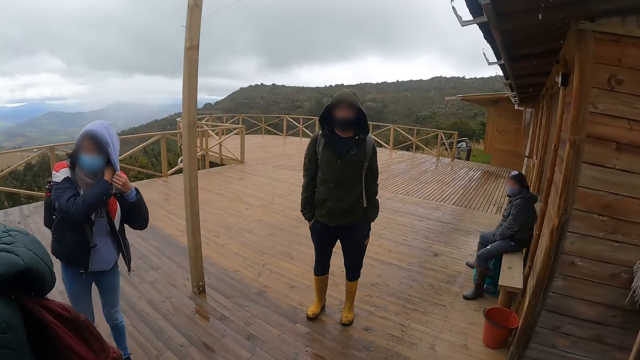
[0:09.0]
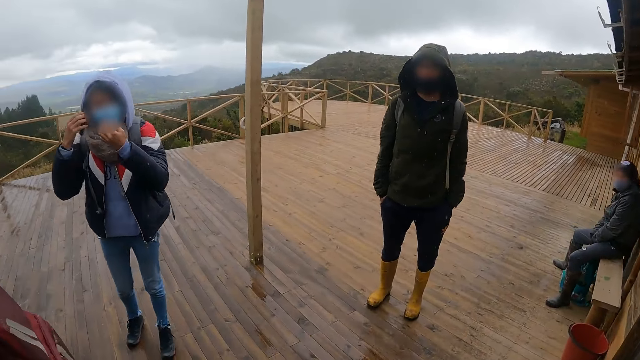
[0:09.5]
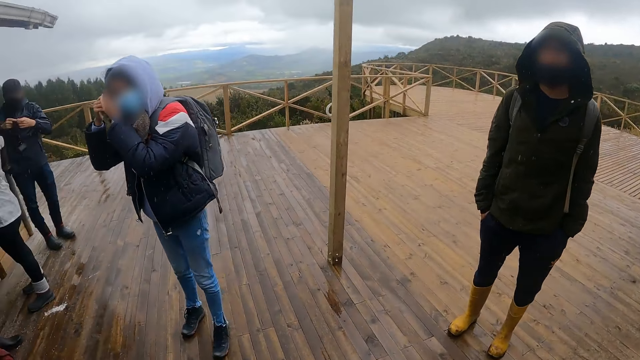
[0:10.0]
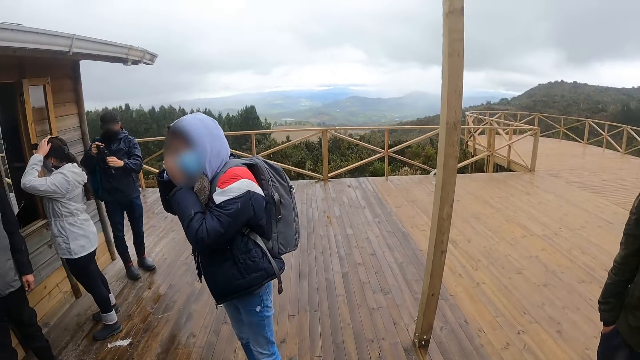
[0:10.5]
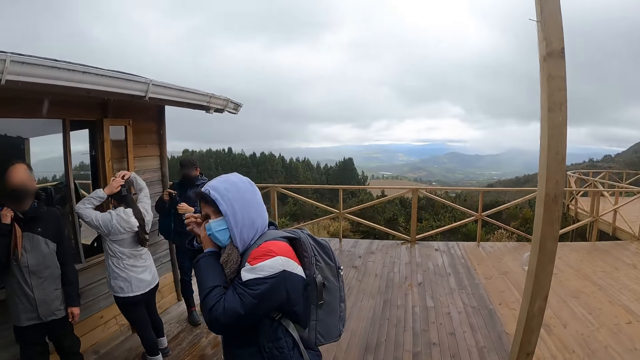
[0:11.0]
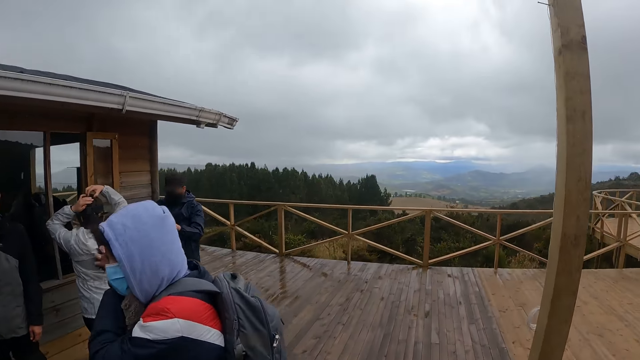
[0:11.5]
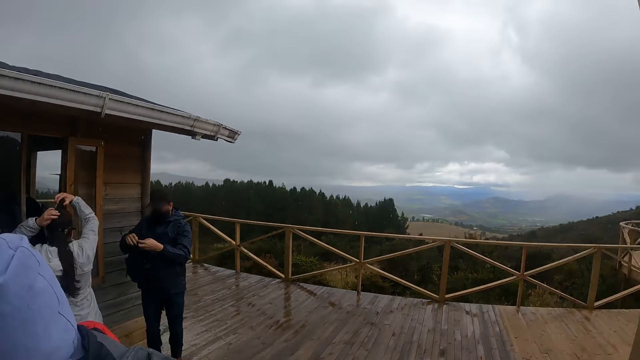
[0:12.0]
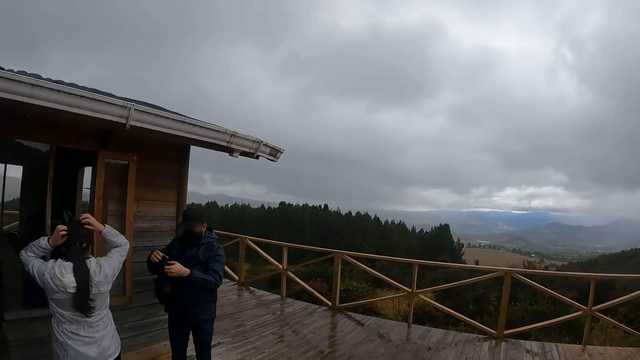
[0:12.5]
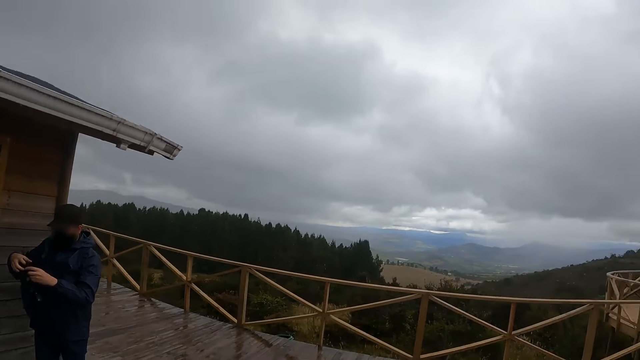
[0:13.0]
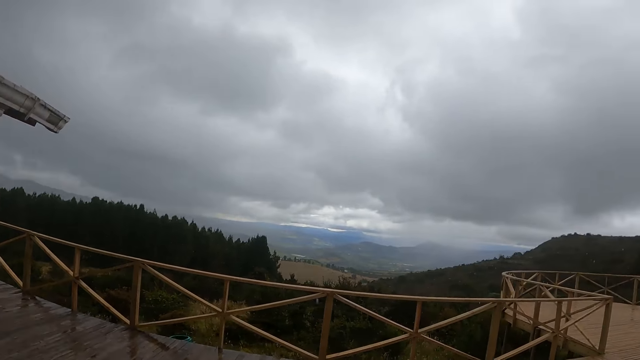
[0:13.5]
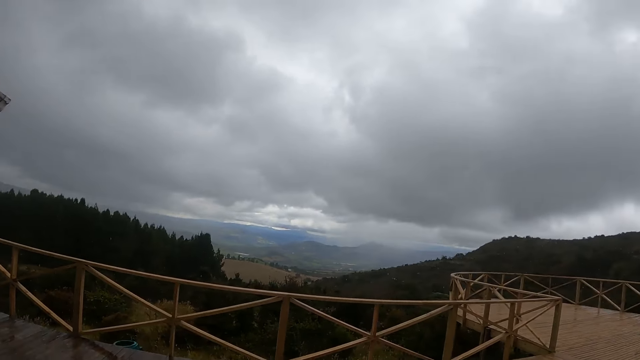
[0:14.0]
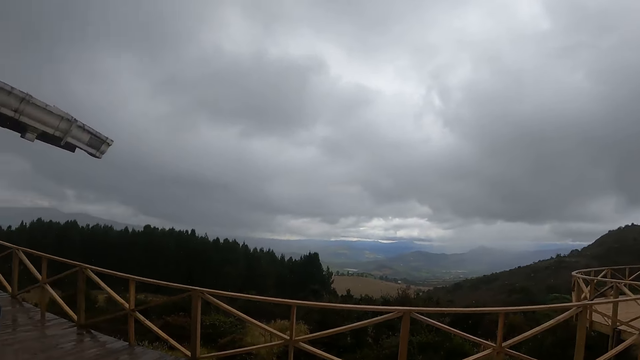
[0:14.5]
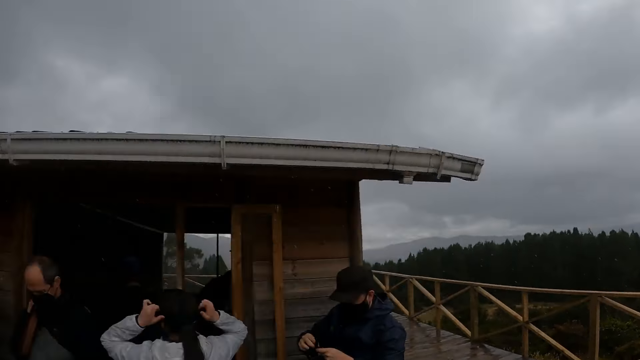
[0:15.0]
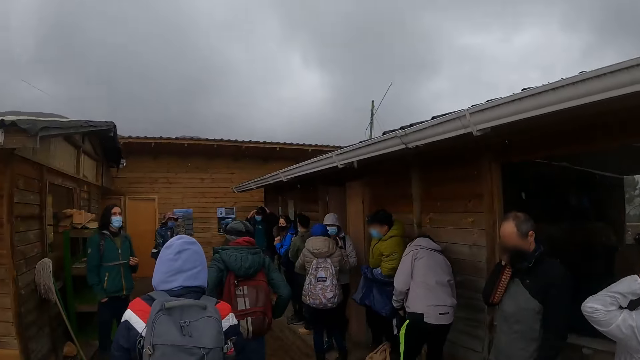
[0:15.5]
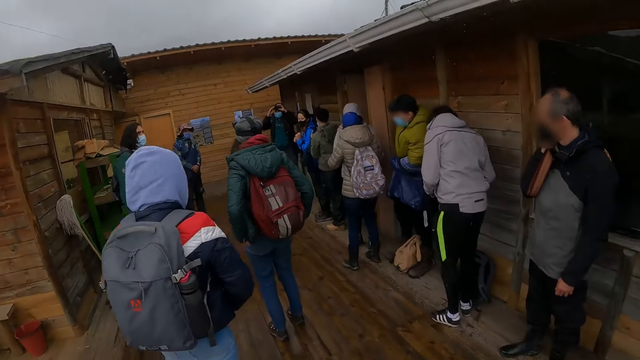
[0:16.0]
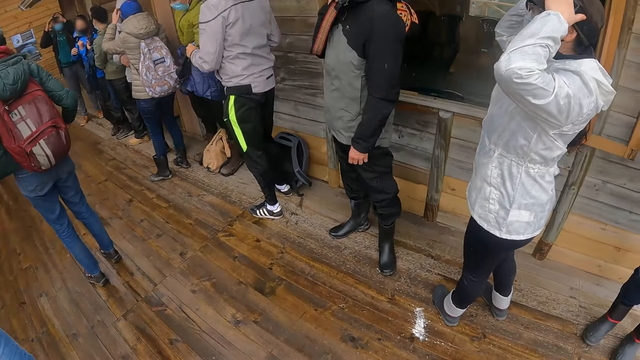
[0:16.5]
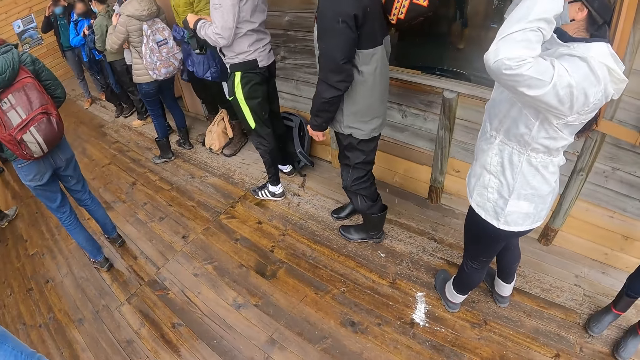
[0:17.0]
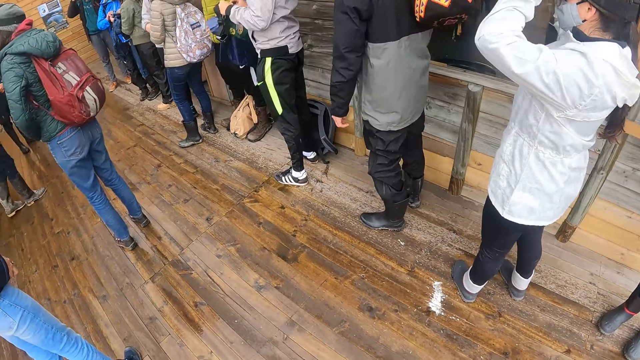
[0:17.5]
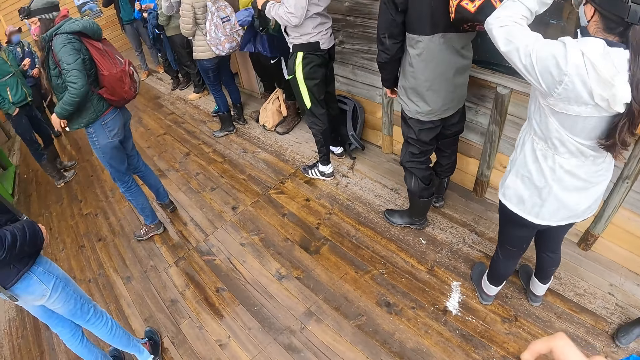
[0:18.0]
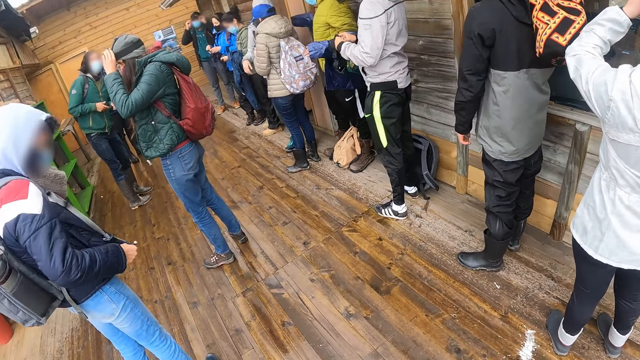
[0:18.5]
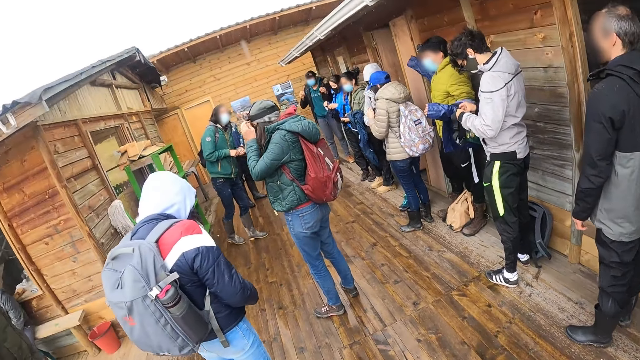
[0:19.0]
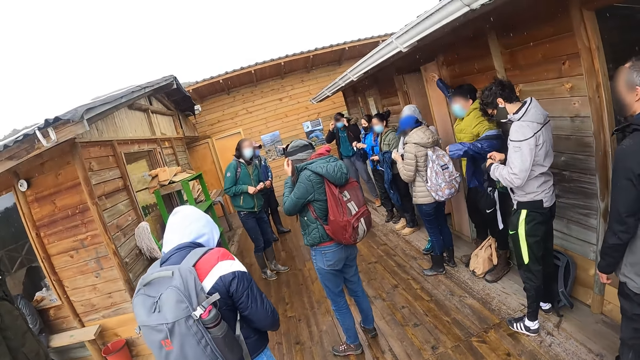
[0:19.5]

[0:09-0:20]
A man adjusts a camera with his hands. A woman adjusts a camera with her hands. The camera wearer walks on the floor and looks around. Another man adjusts a camera with his hands.

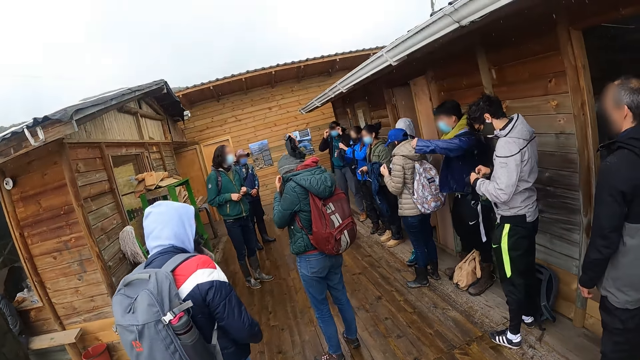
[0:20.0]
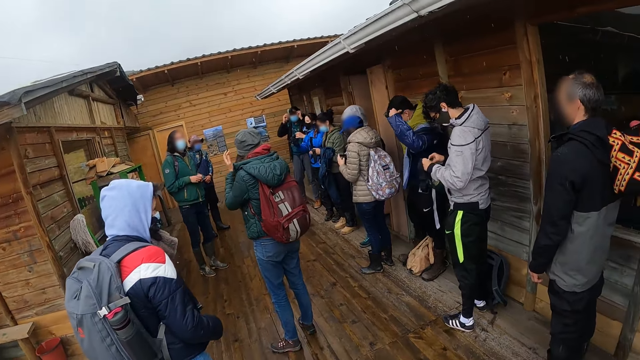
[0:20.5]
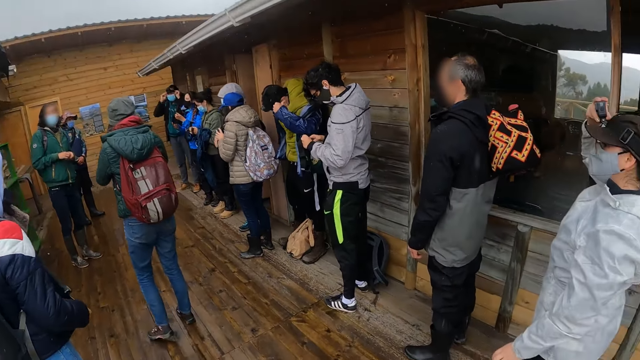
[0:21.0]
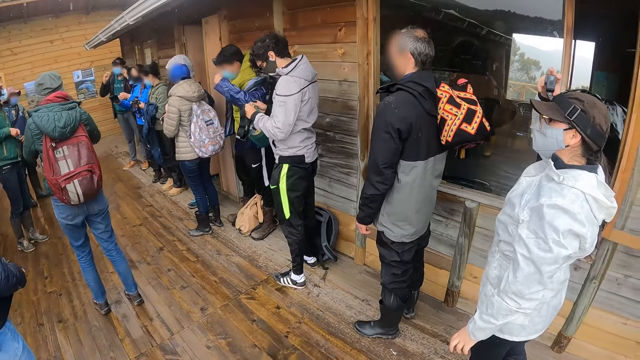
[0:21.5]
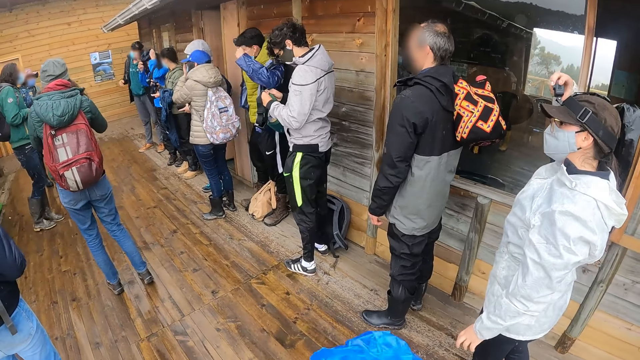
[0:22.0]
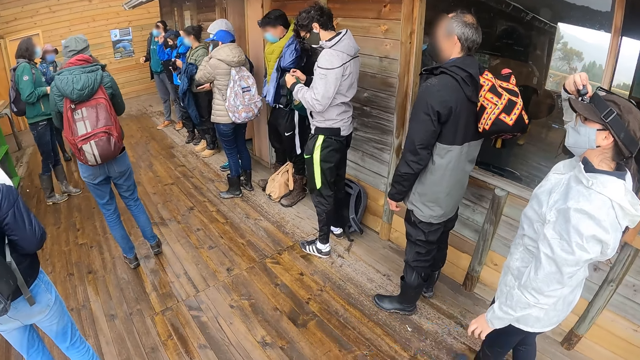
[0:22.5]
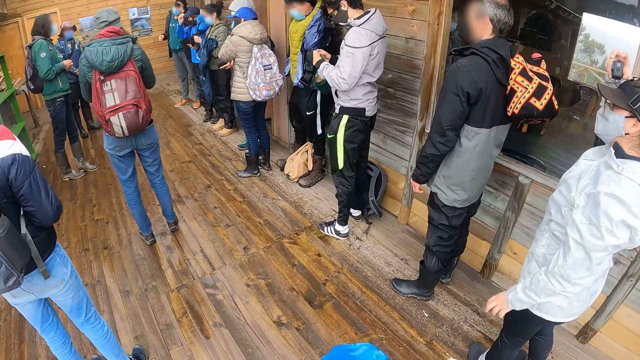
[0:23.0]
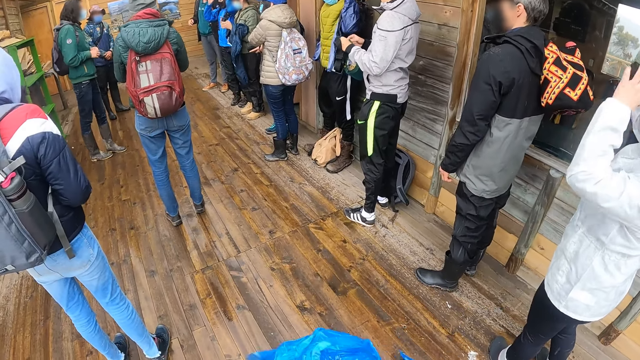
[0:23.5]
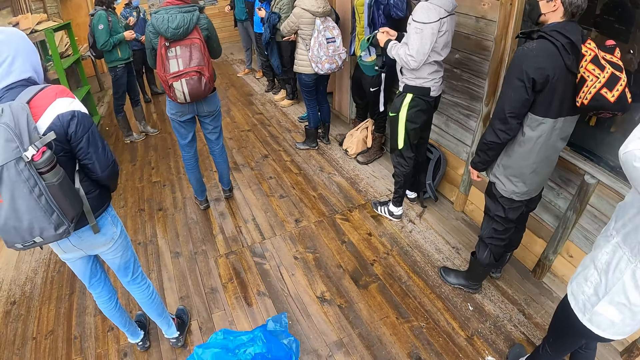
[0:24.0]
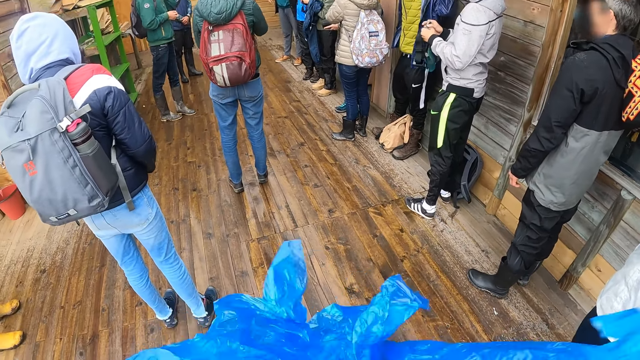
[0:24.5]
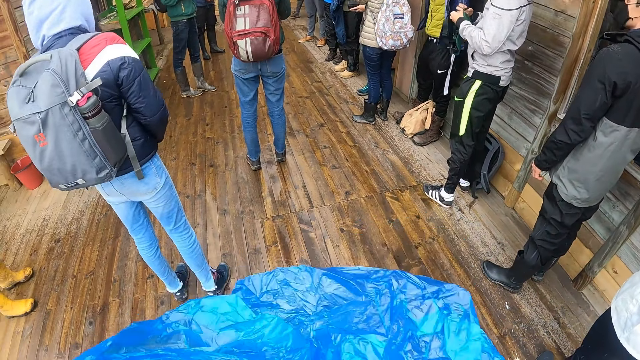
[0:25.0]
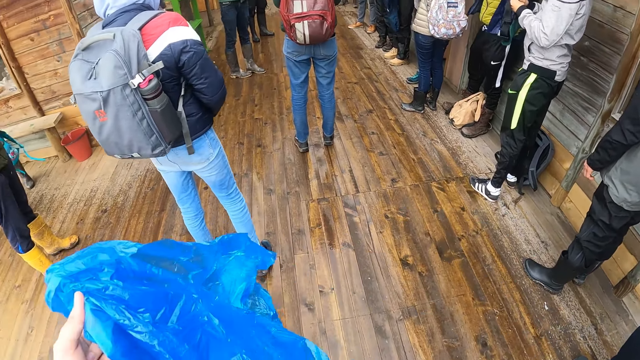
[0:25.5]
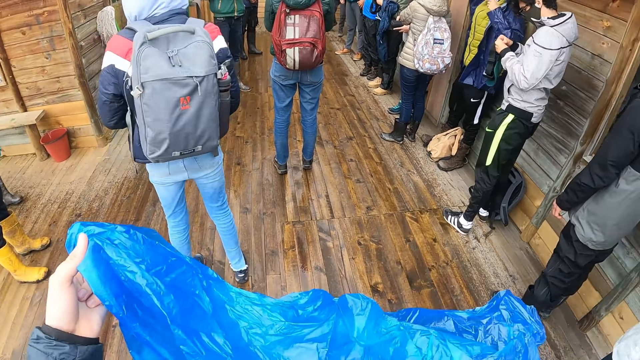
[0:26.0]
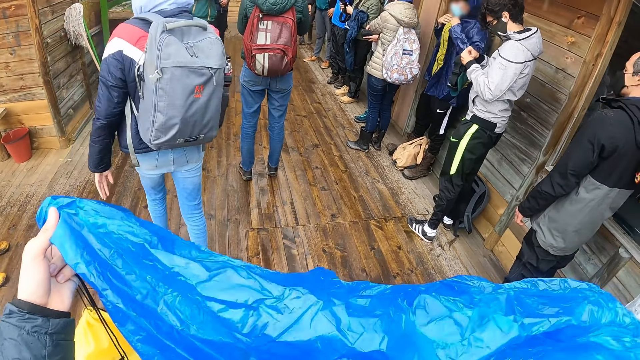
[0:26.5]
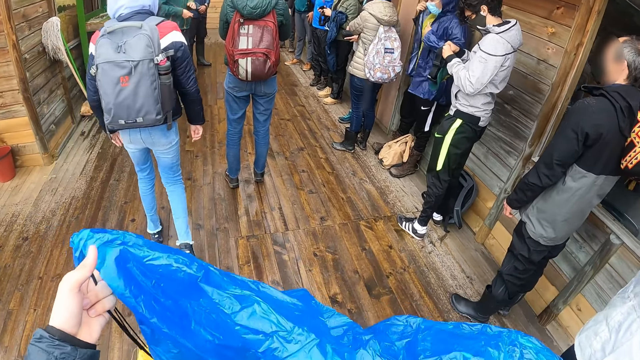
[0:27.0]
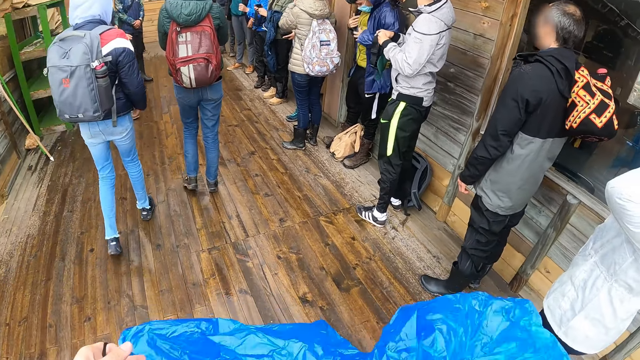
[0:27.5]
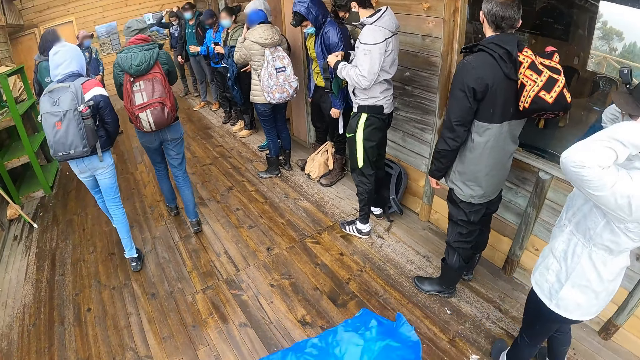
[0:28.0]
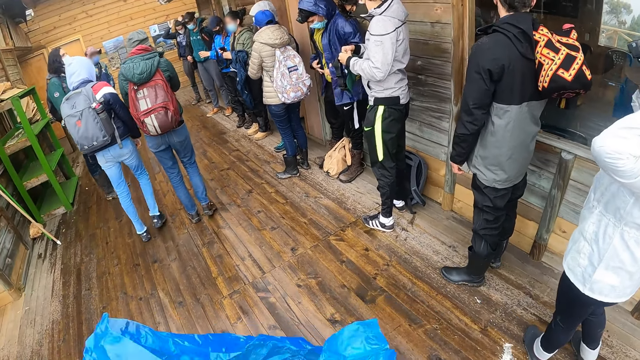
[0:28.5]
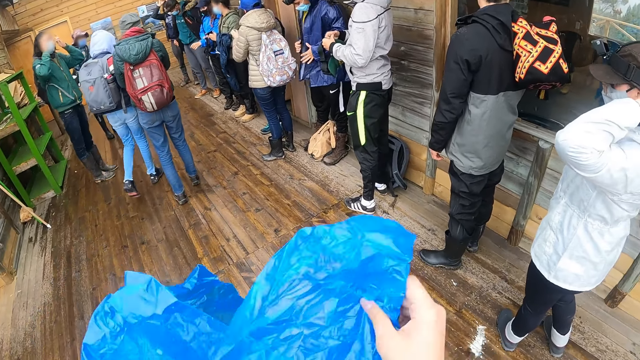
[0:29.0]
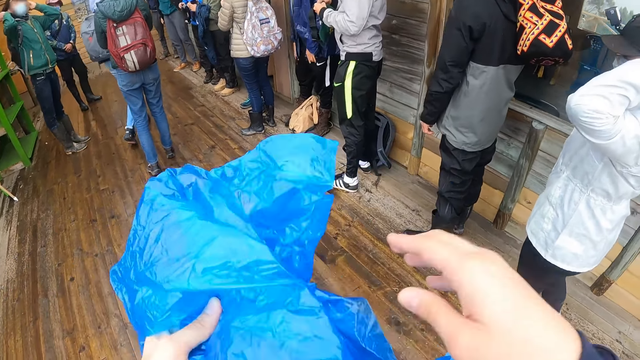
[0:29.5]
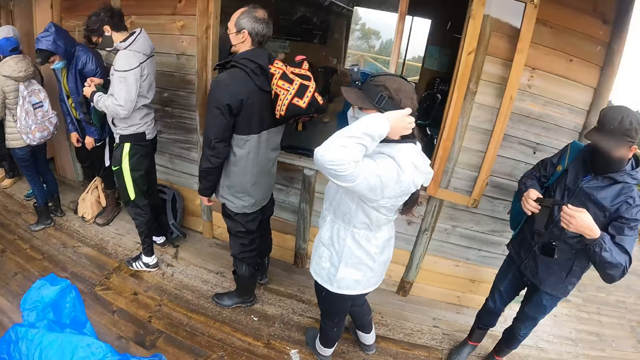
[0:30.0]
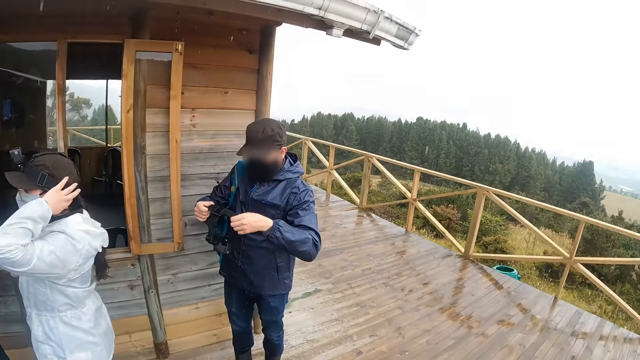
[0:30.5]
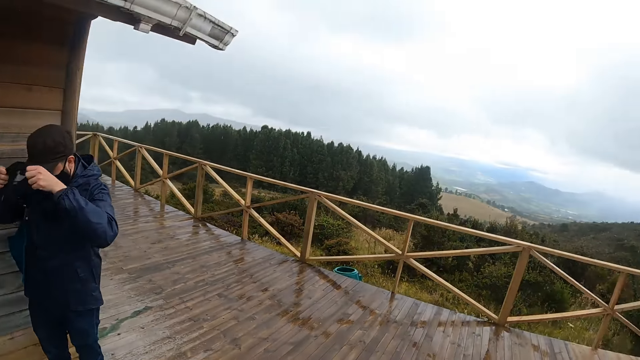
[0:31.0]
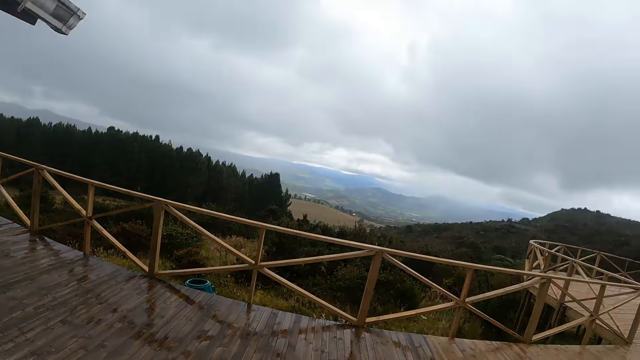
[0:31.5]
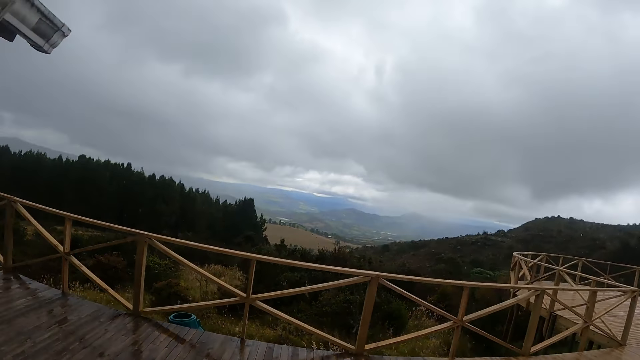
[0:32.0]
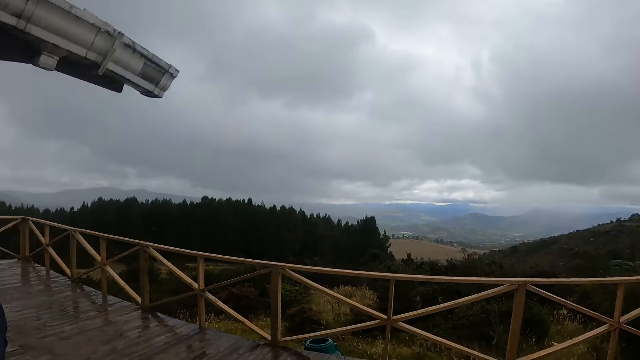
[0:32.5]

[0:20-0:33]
The woman adjusts the camera with her right hand. The camera wearer adjusts a nylon in her hands. She moves the raincoat with the hands. A man adjusts the raincoat with his hands. Another man wears the camera with his hands. The camera wearer looks around.
